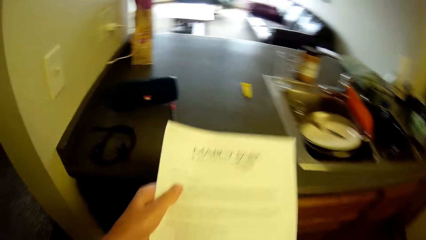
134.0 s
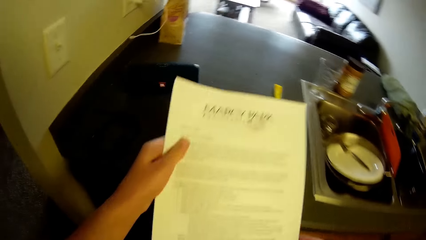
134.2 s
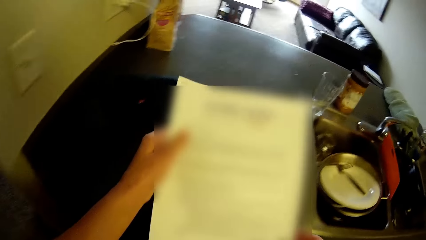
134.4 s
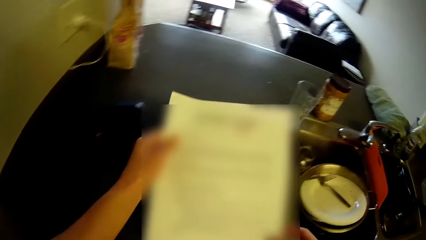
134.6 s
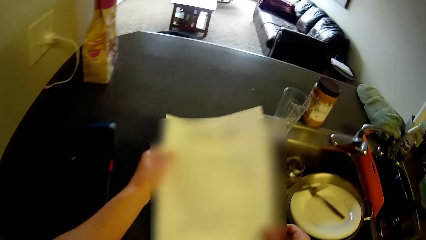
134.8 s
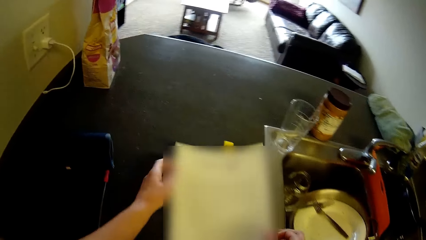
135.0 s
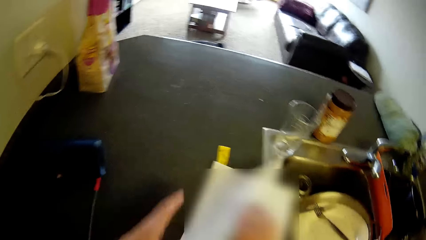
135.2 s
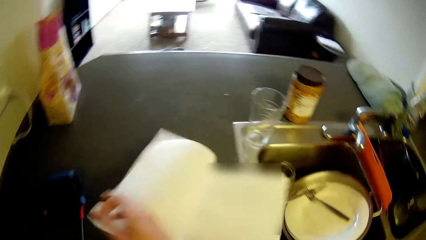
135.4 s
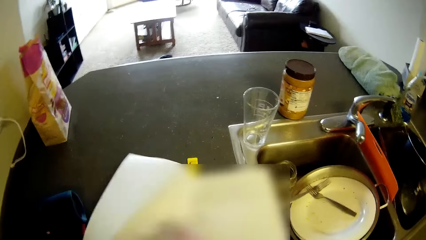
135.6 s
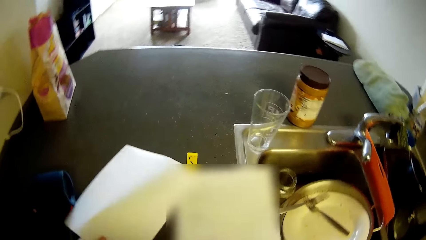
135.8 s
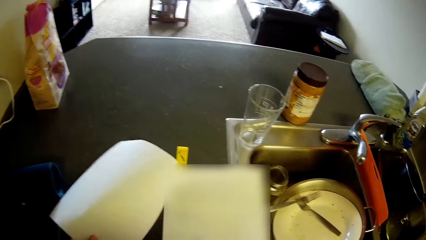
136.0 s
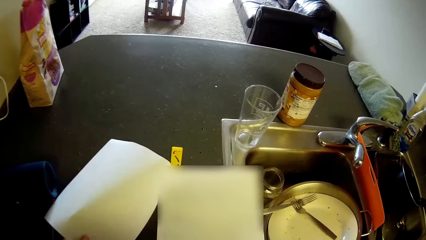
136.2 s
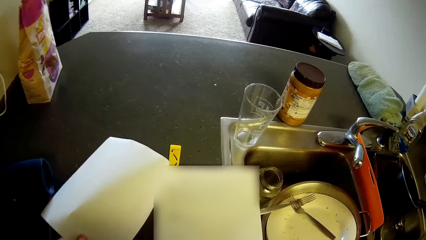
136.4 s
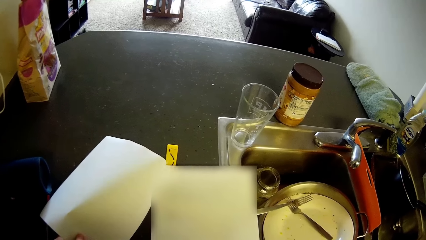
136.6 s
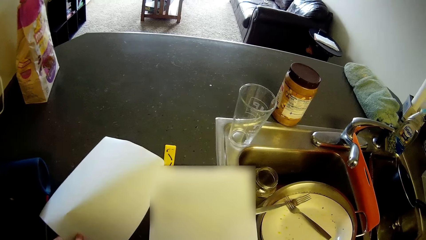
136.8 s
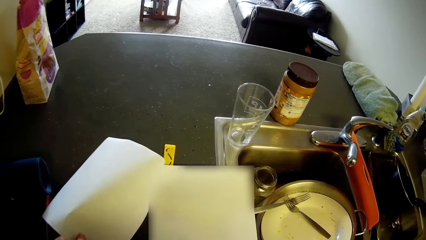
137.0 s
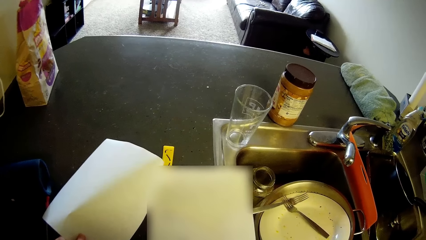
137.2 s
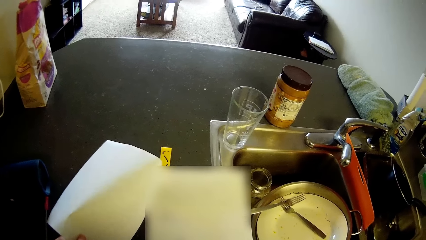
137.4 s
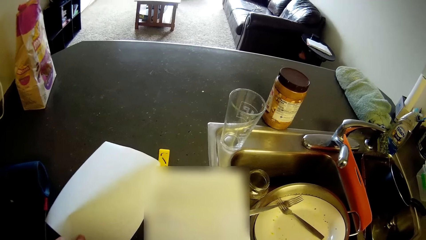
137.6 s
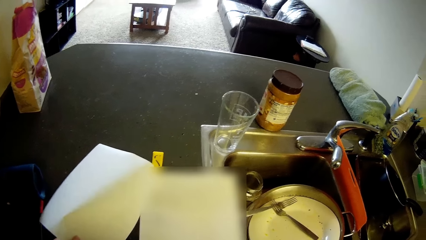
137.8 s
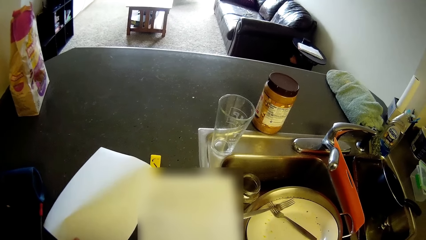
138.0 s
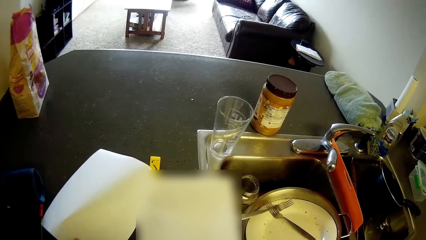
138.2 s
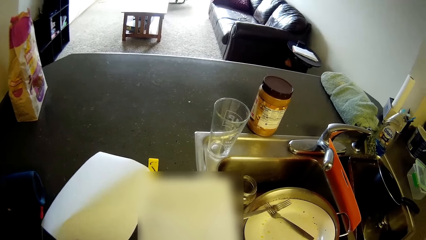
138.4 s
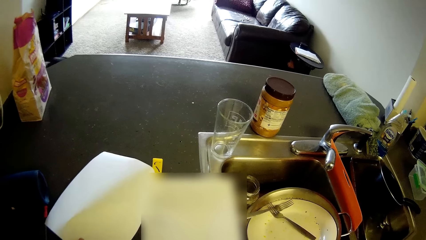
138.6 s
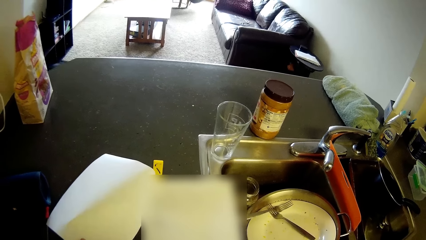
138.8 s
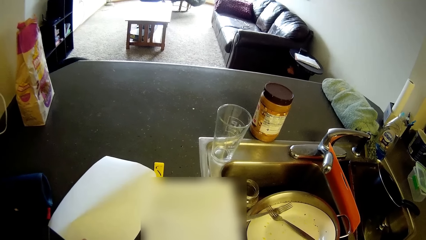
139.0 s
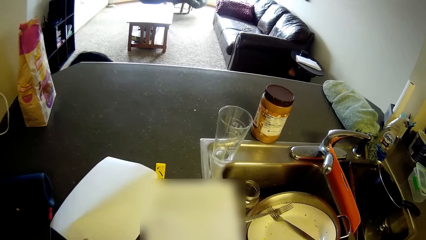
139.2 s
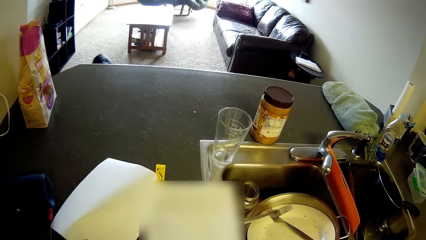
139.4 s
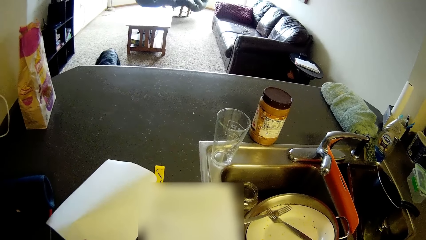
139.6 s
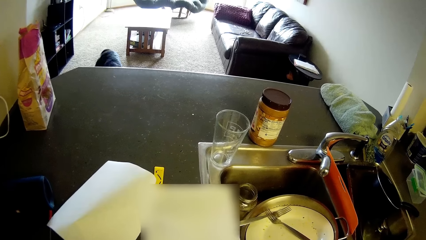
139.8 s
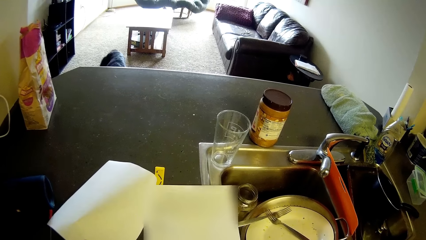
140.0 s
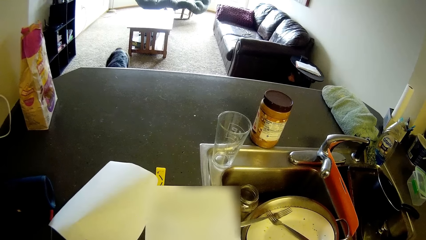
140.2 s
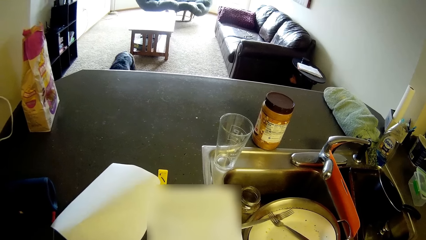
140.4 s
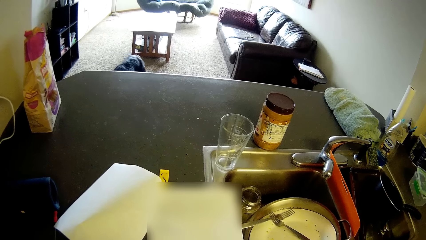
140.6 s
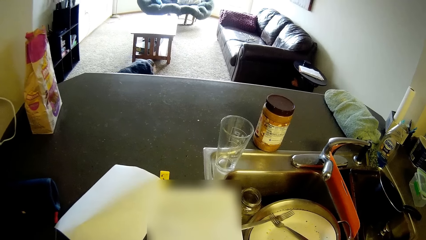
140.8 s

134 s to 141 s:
The camera wearer places some papers in her hand on the slab. She reads the notes in the paper. She flips through the papers.

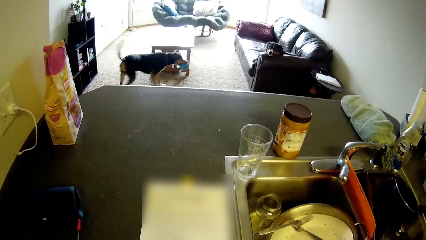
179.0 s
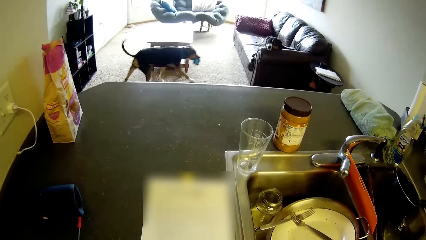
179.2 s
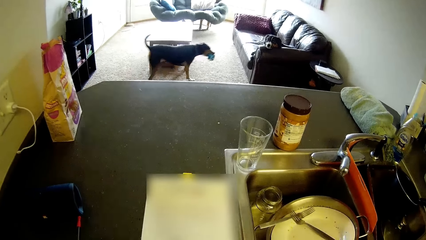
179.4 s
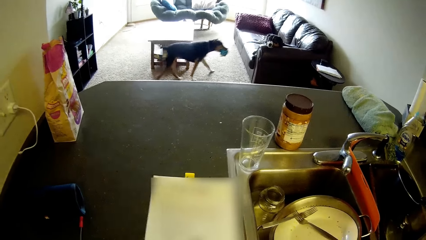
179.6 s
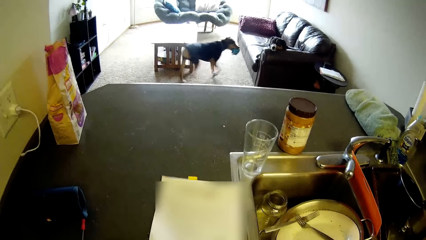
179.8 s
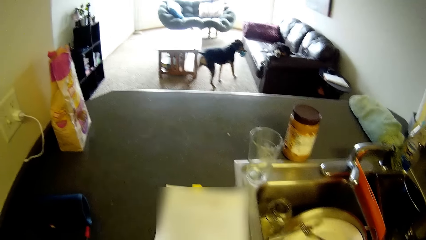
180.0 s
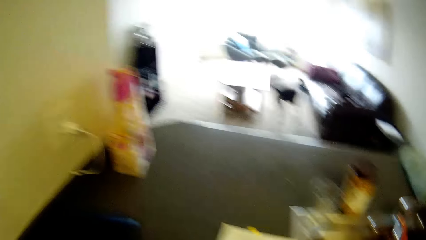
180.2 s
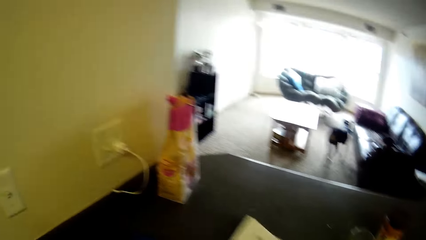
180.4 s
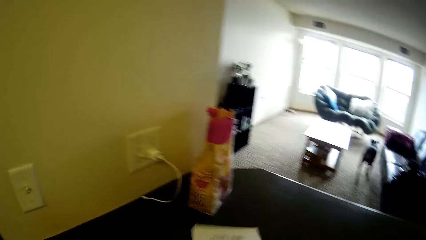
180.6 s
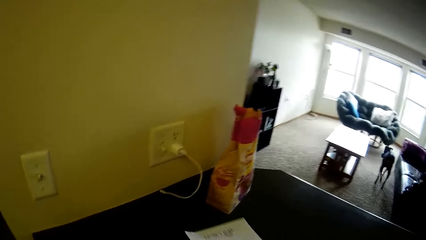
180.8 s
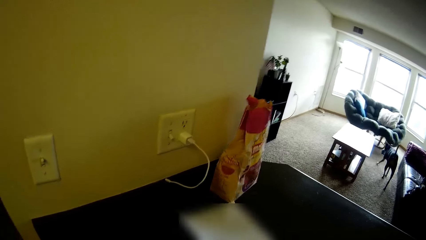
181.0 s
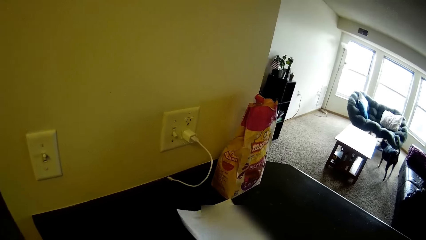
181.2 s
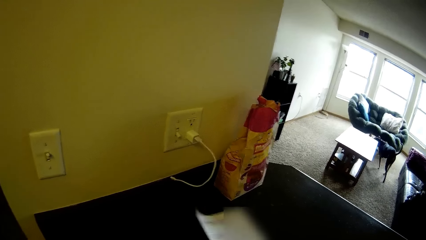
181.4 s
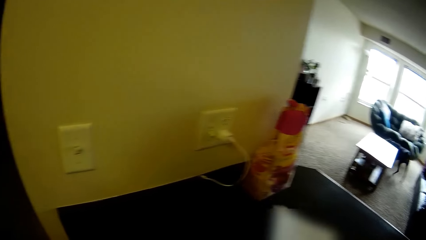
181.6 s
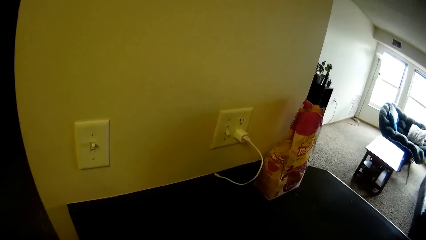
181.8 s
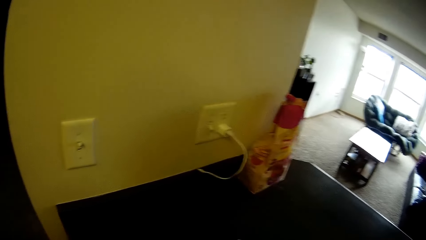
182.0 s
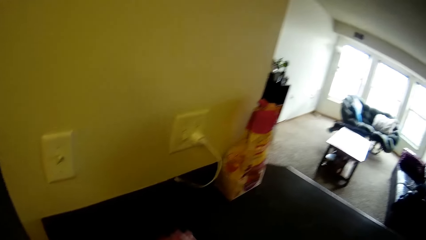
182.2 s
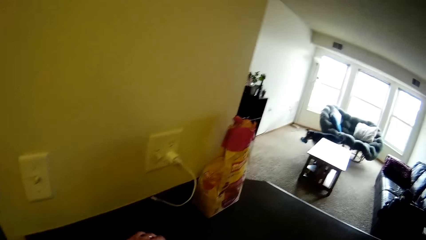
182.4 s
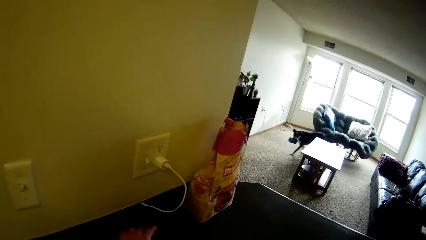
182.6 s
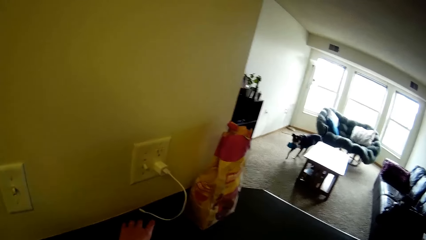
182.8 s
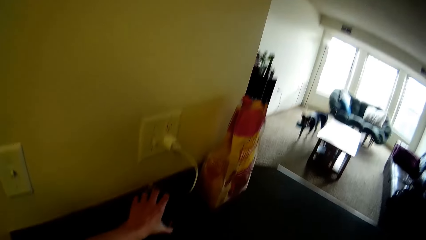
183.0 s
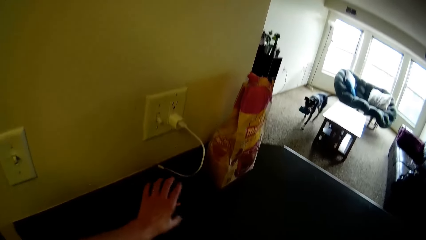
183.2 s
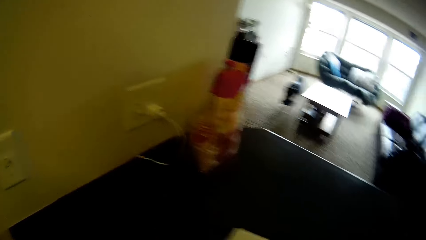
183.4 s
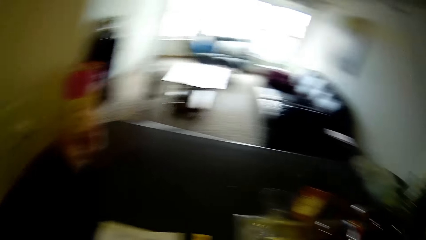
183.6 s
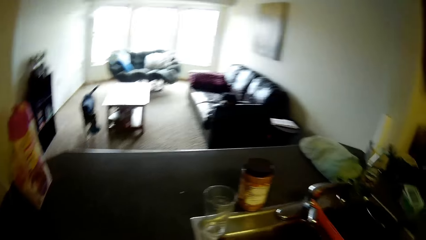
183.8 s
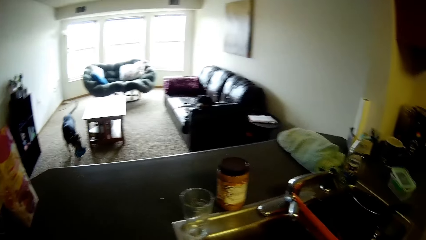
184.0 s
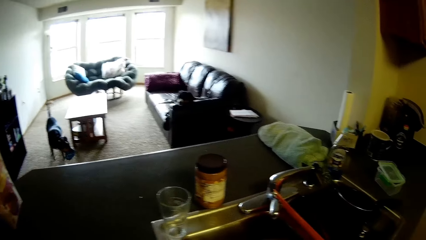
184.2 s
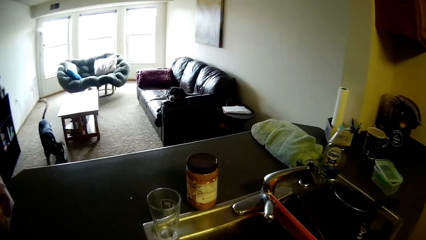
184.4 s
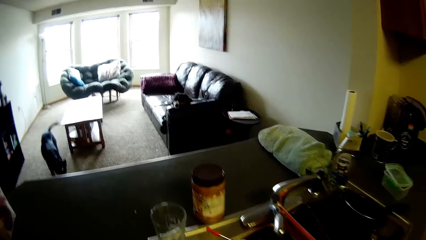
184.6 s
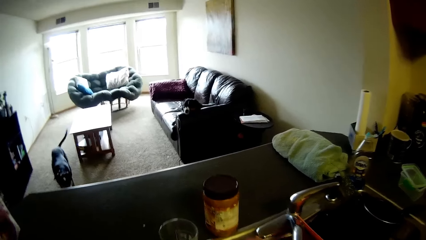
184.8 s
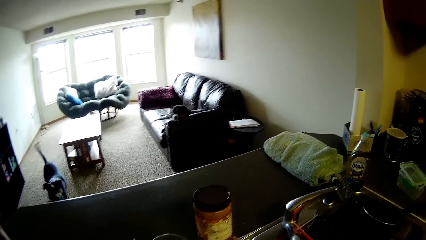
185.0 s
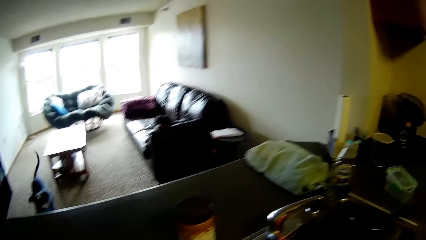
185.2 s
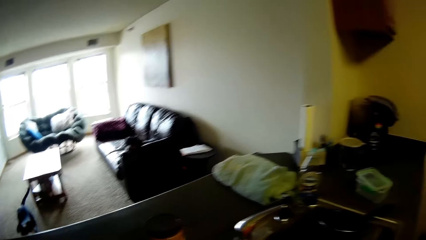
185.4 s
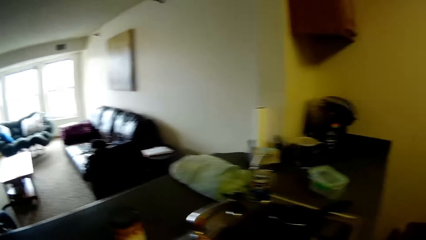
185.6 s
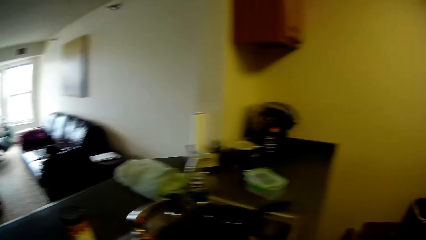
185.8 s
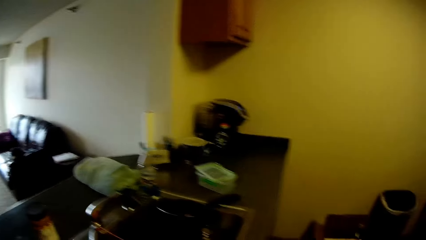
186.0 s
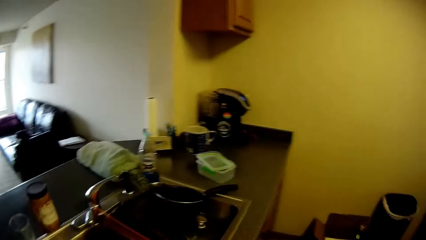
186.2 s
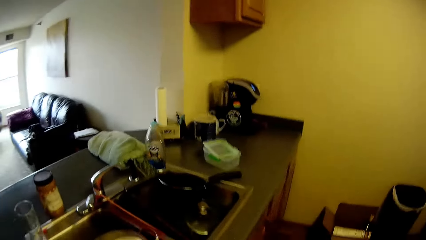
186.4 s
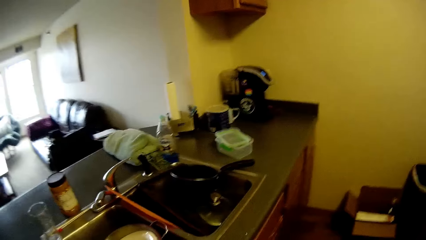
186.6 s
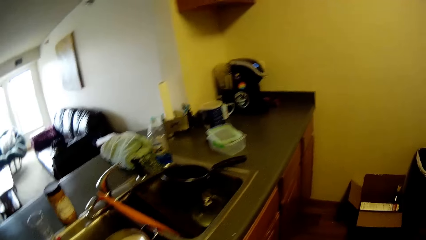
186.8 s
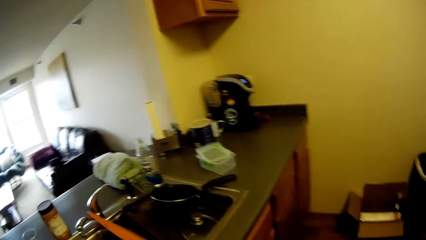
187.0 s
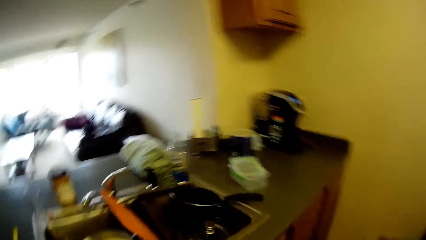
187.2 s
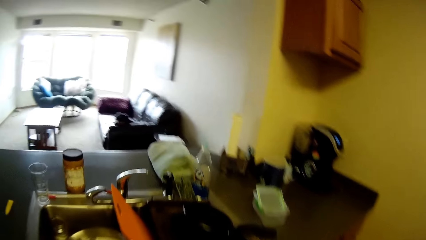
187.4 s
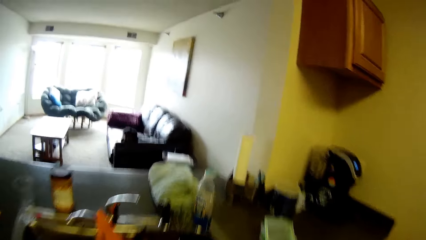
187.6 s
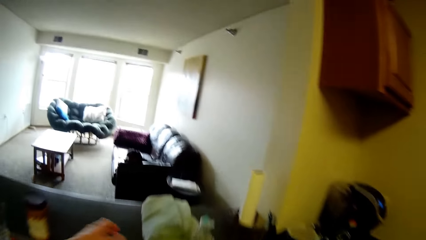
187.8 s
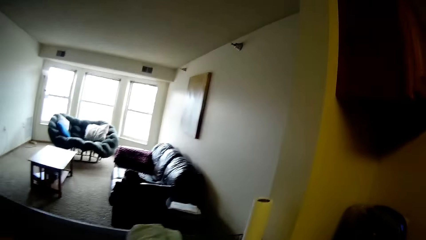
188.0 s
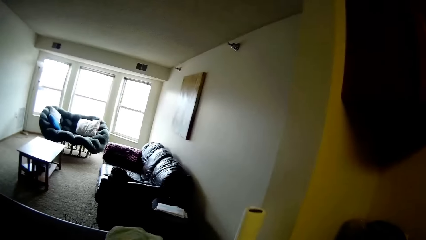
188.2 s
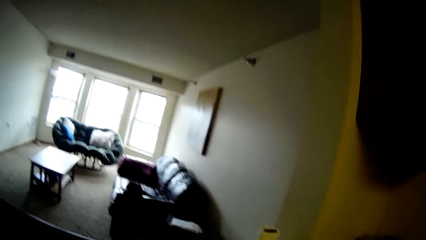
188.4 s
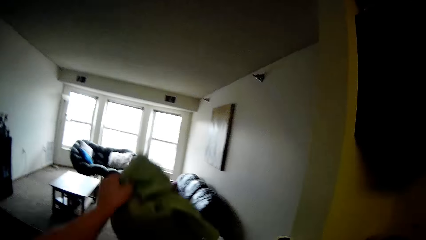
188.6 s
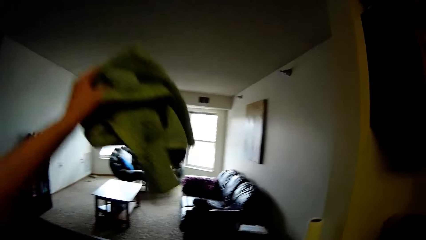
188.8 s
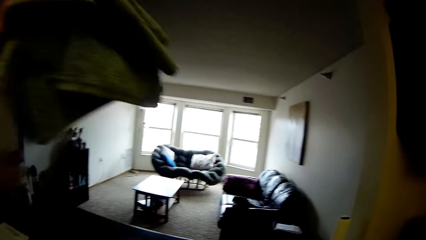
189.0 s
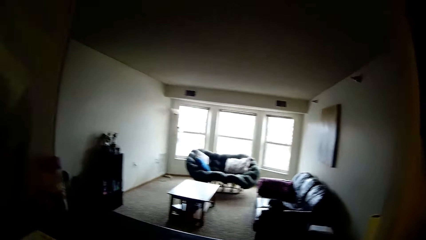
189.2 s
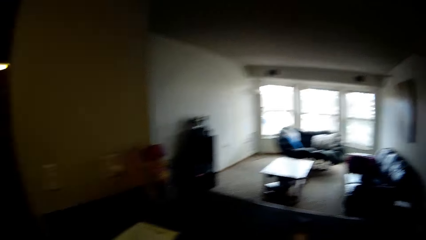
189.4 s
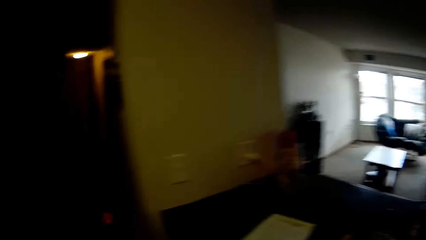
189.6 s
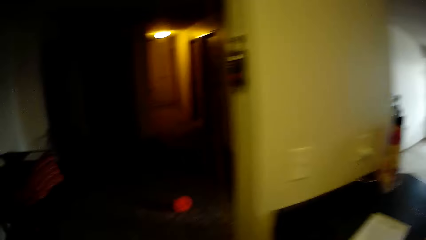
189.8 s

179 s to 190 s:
The camera wearer changes the position of the papers on the slab. She holds something. She looks around the table. She picks up a napkin placed on the table with her left hand.
